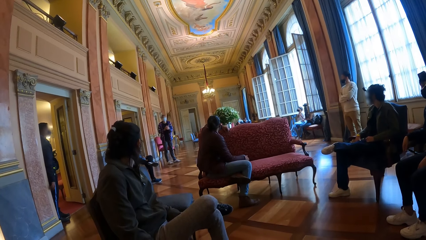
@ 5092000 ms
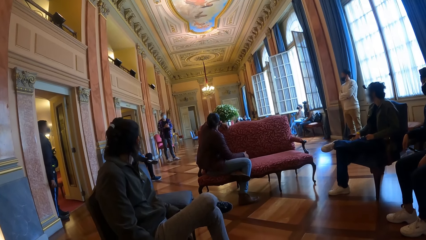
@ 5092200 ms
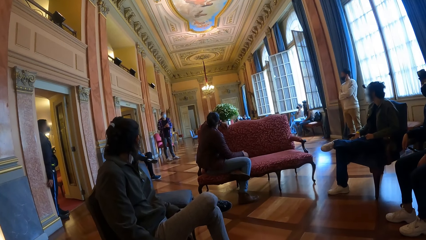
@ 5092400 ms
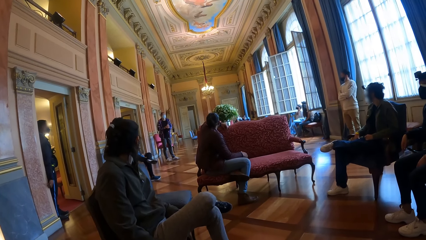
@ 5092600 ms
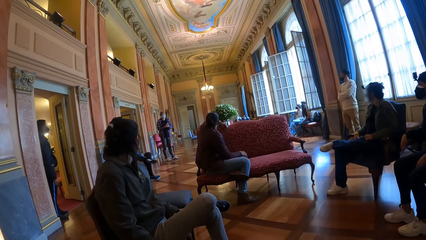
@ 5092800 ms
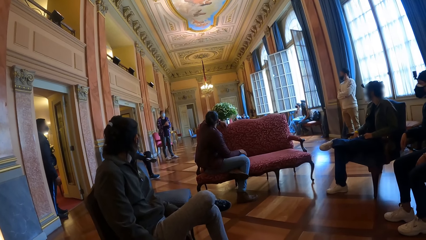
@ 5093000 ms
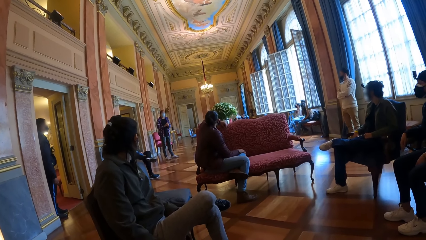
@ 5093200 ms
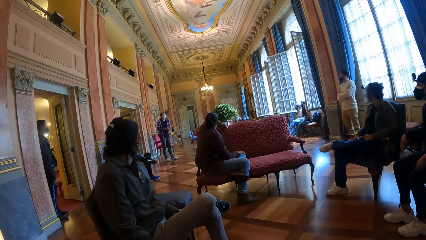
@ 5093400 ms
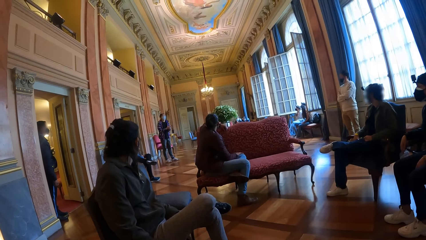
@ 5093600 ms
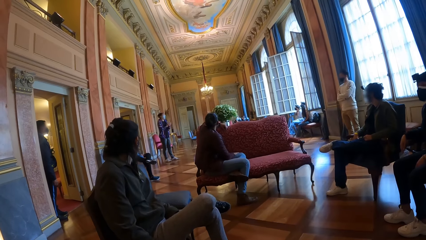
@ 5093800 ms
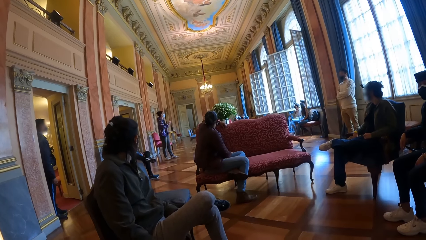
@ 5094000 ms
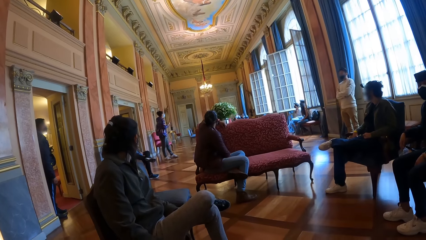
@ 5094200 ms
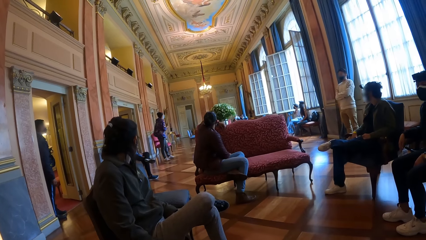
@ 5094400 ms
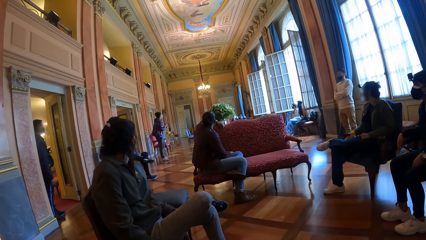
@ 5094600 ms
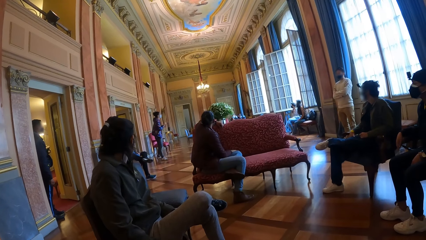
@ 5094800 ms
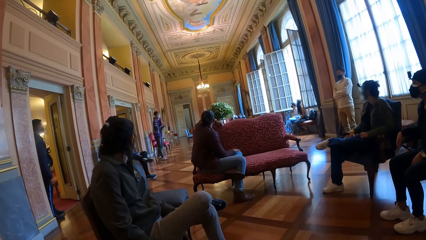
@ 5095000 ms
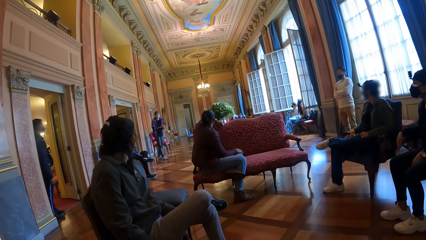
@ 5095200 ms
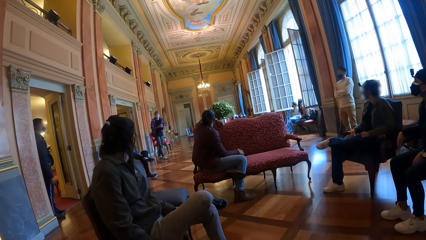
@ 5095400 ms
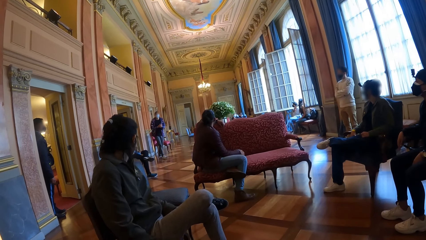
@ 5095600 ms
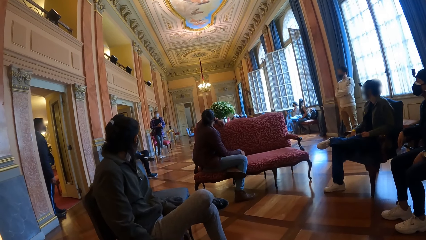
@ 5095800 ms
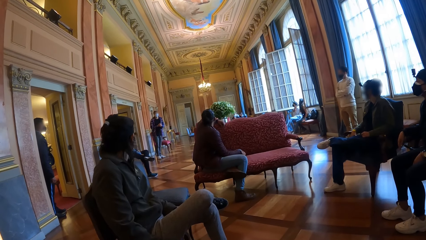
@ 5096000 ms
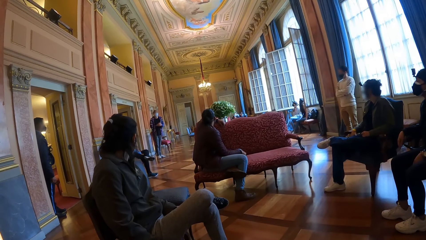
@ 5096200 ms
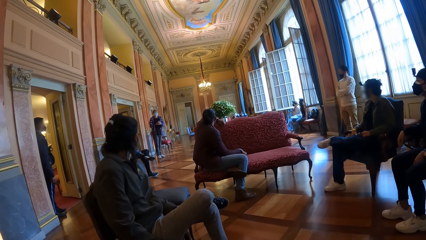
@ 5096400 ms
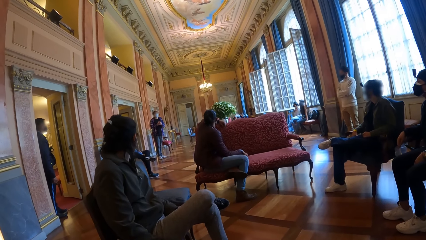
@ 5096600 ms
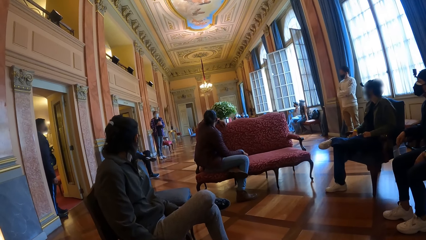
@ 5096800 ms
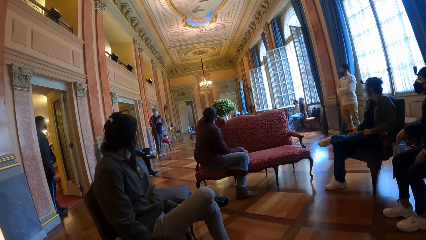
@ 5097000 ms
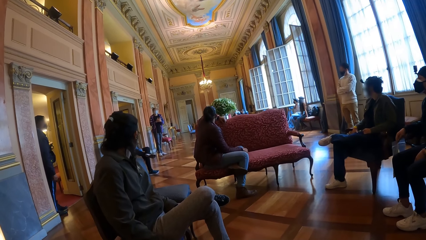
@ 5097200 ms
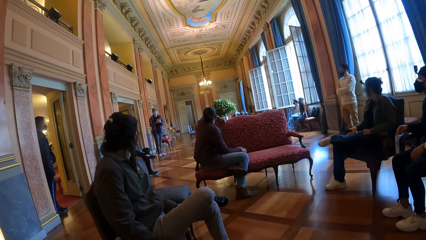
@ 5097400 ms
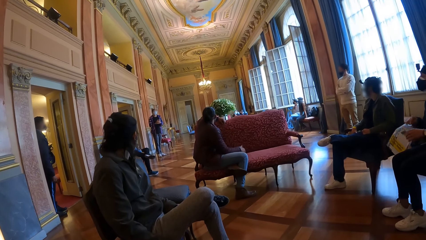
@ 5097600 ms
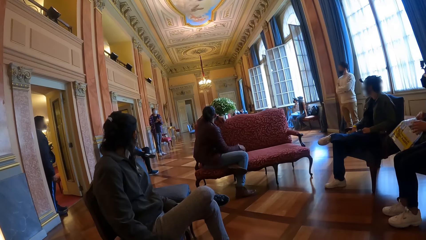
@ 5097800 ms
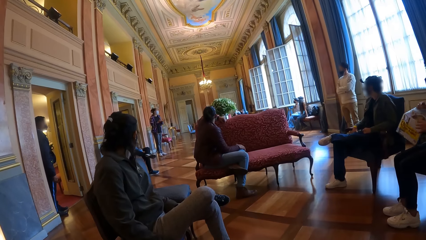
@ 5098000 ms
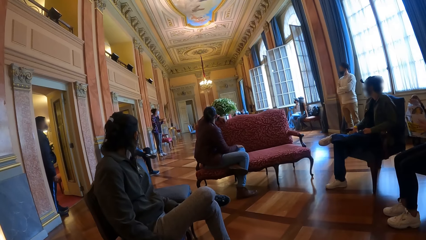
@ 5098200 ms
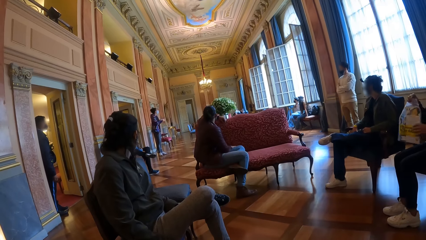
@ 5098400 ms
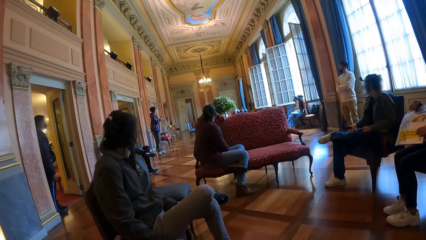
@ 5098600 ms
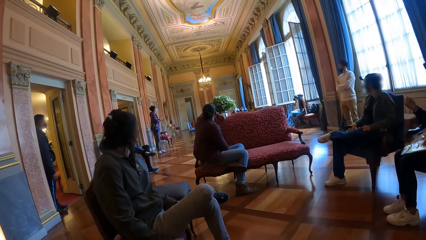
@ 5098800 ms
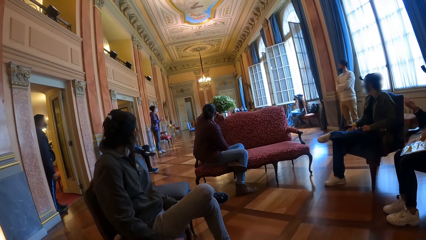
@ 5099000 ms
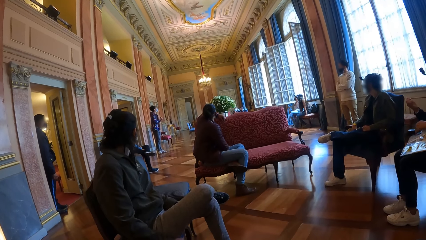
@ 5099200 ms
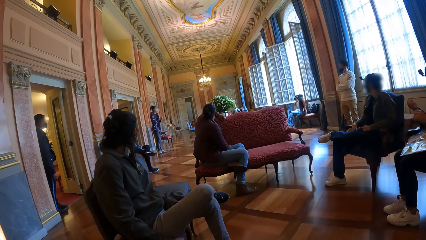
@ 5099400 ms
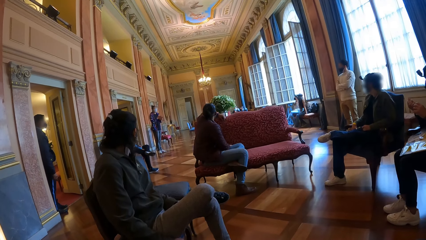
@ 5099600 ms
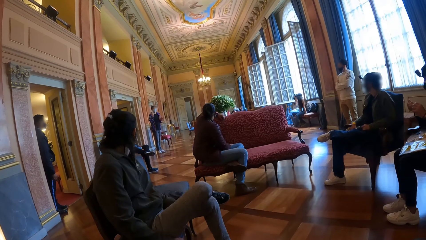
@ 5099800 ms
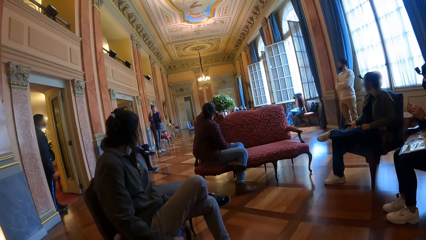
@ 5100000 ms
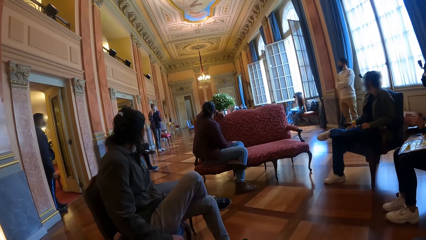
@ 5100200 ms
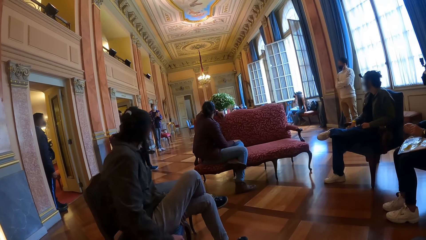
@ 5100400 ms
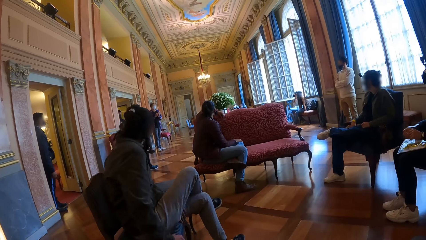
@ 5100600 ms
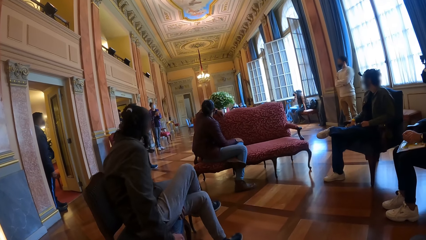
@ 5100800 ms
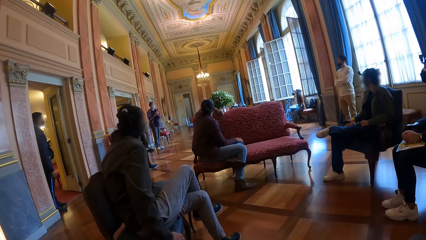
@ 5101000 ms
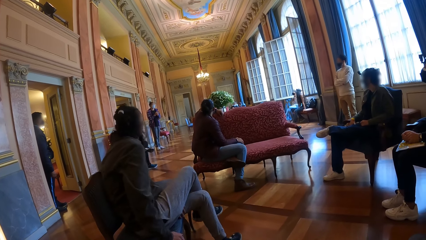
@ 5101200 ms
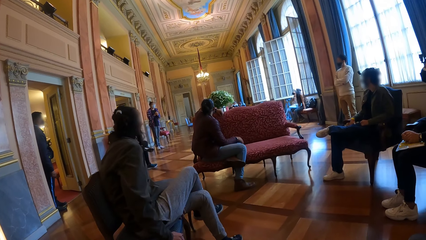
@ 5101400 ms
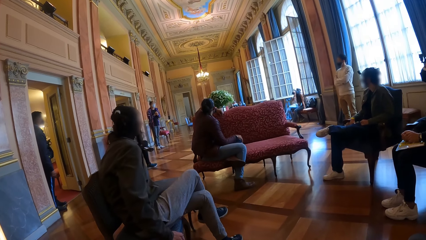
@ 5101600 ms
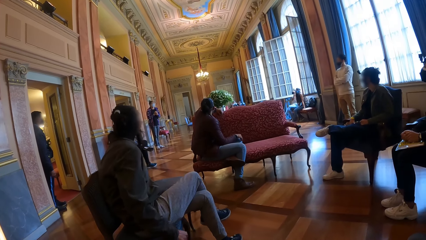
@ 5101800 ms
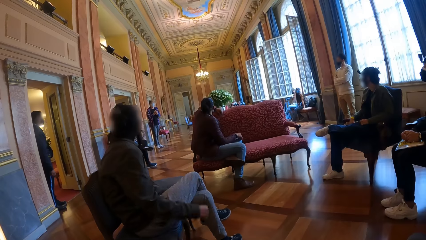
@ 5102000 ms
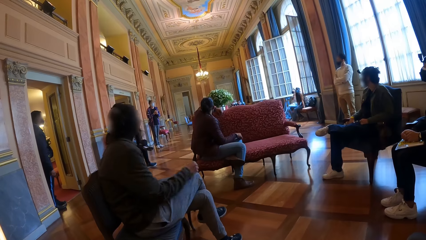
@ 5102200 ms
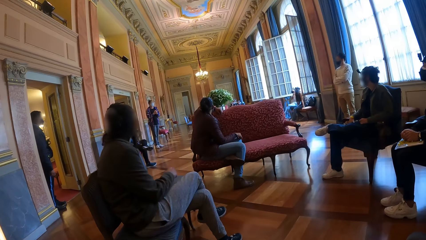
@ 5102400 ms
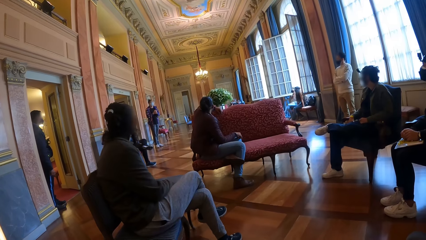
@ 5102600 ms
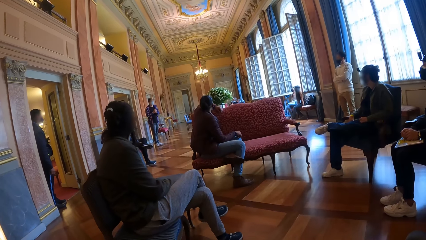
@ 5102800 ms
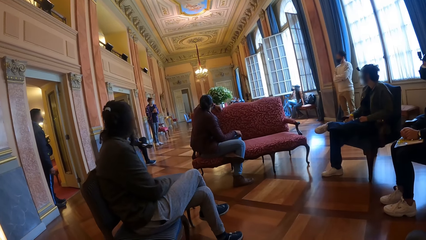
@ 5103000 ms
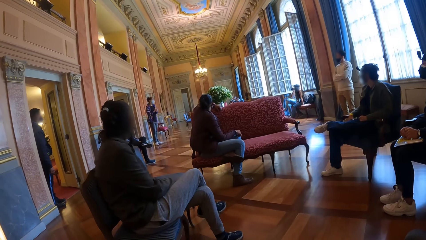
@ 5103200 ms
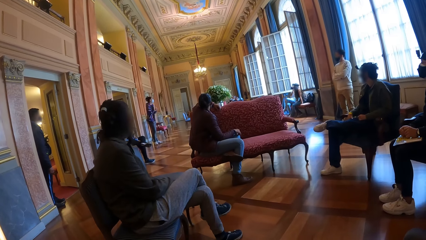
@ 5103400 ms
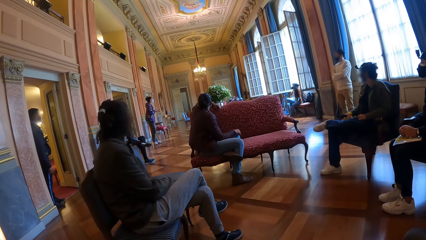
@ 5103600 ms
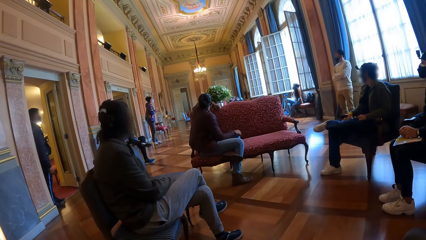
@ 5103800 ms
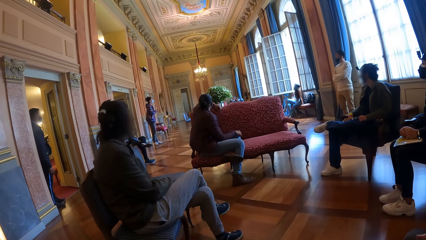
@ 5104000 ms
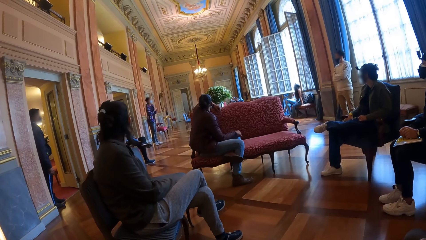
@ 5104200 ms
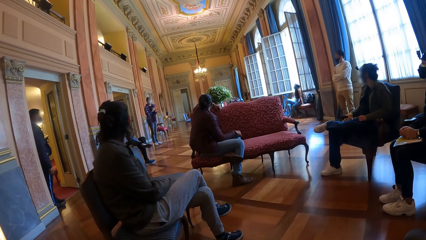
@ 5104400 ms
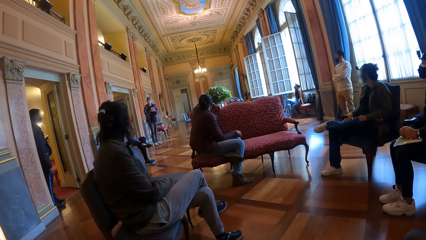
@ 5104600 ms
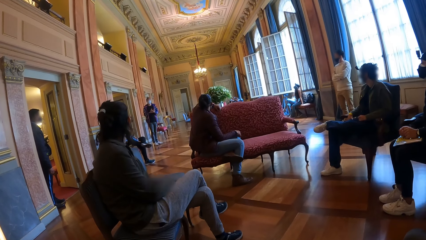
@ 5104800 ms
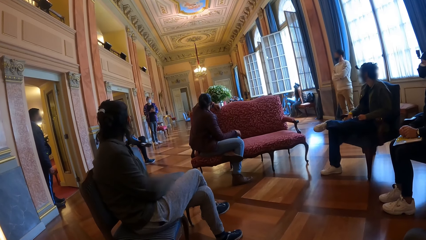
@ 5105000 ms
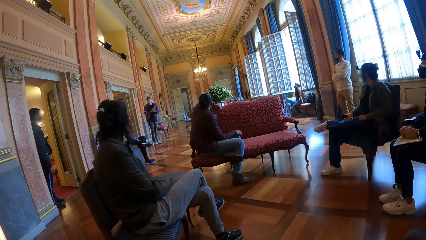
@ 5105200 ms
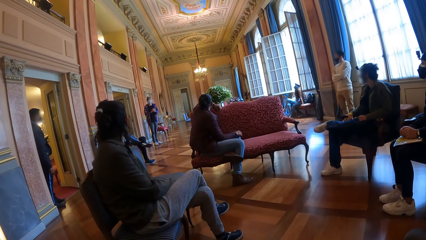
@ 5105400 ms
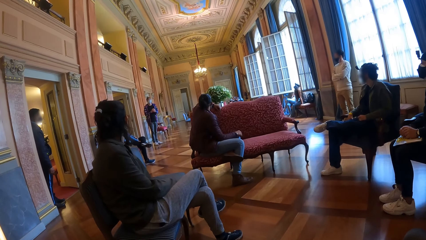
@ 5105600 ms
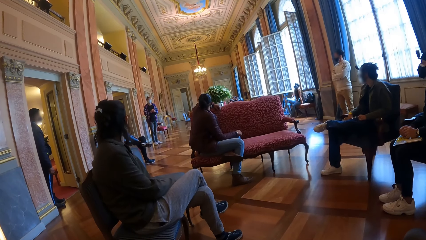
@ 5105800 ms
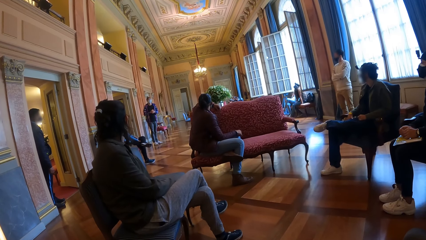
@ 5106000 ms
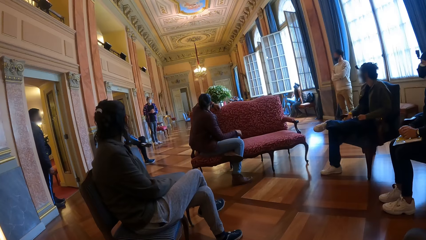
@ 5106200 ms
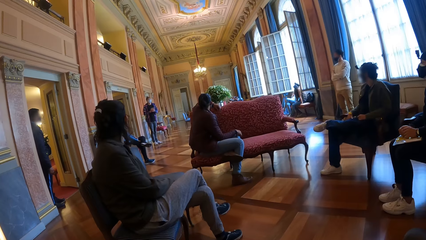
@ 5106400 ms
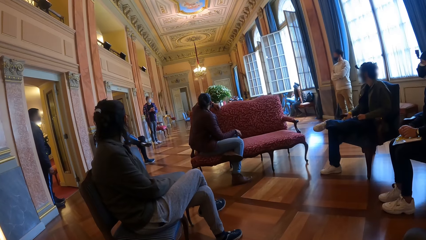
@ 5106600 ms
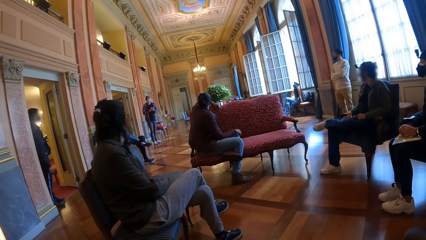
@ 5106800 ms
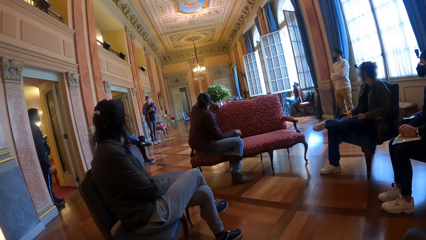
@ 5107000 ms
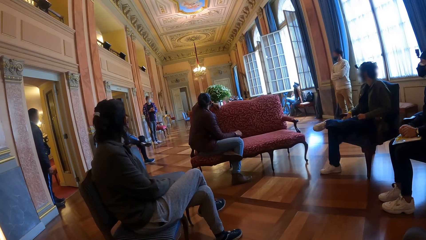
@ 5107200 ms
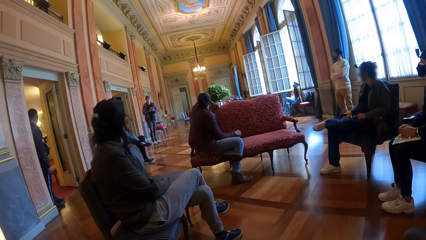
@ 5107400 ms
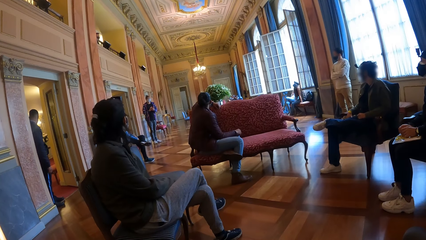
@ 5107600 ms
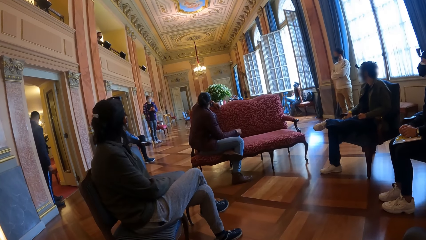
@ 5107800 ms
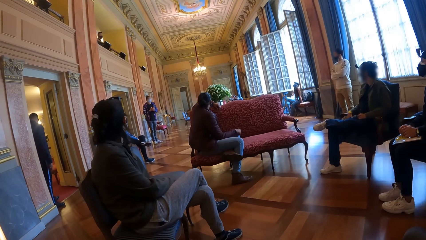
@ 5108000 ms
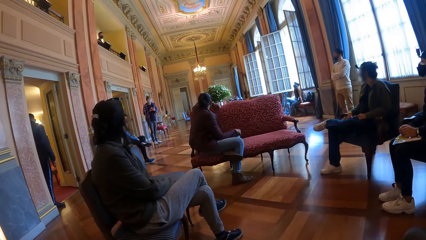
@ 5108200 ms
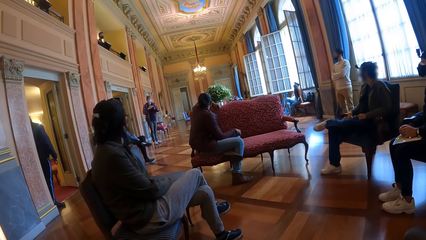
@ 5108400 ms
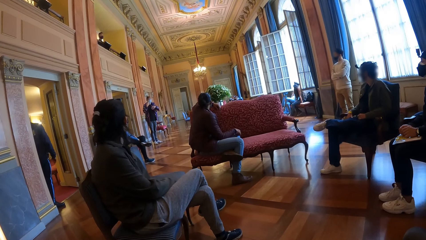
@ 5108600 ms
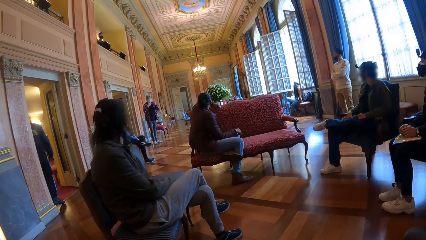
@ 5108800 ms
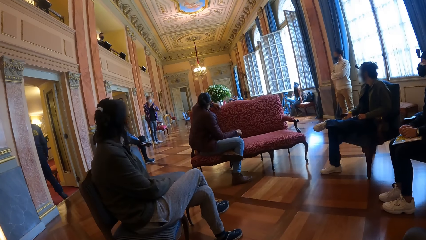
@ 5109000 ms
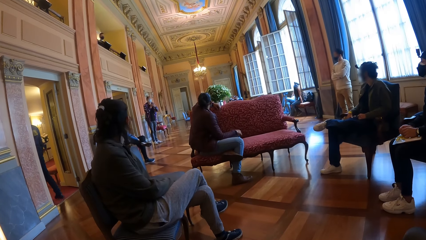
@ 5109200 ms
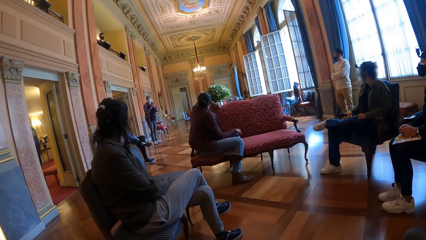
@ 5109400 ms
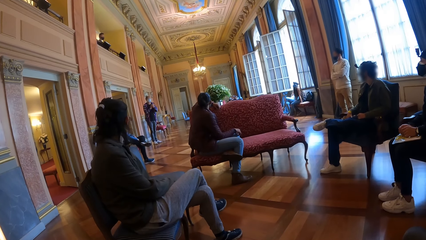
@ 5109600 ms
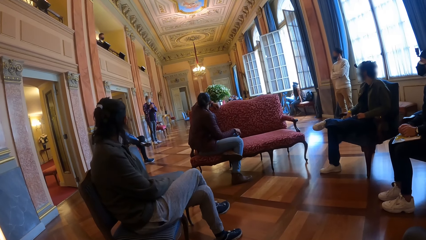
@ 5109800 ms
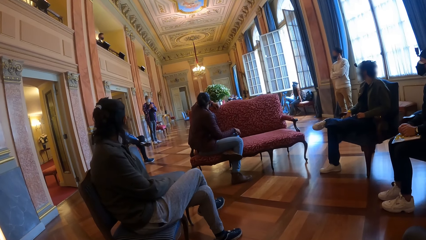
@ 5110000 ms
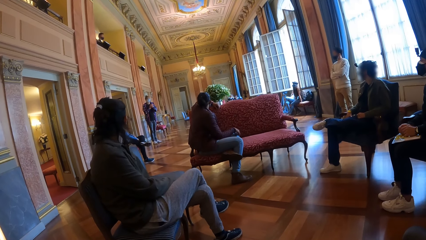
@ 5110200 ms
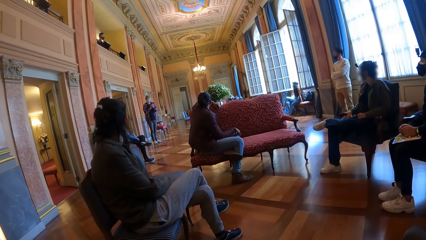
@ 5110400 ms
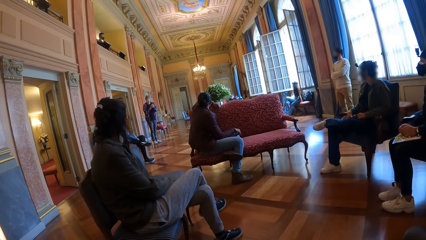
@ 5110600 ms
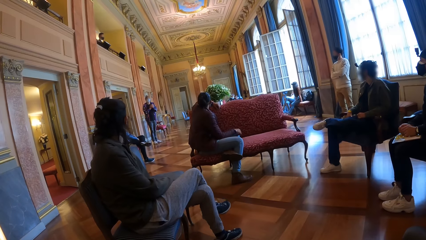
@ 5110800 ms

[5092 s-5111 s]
A woman drops the phone in her pocket with both hands. Another woman drops the seal bag on her legs with her right hand. A man walks away from the door.
